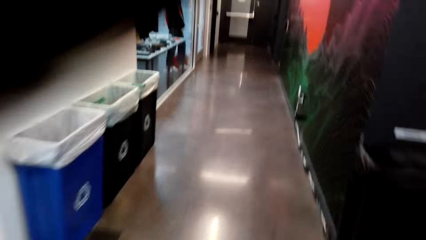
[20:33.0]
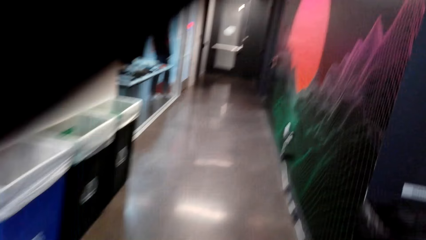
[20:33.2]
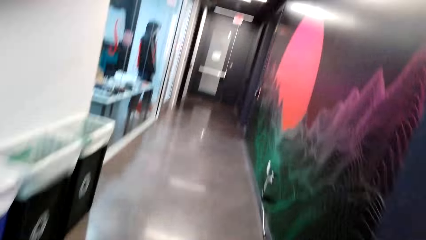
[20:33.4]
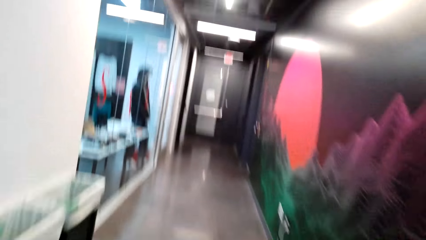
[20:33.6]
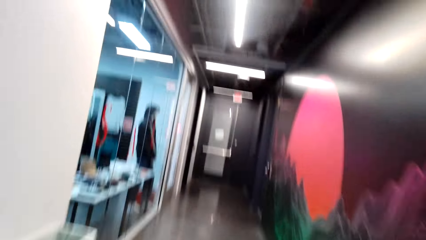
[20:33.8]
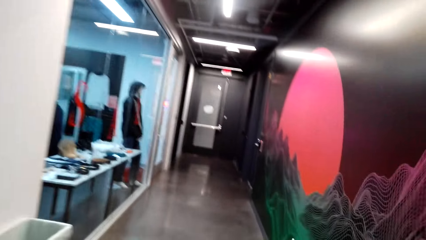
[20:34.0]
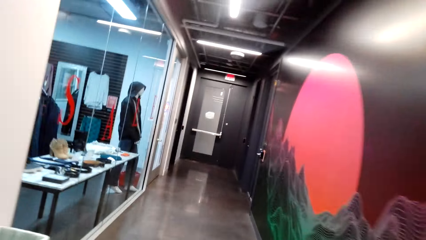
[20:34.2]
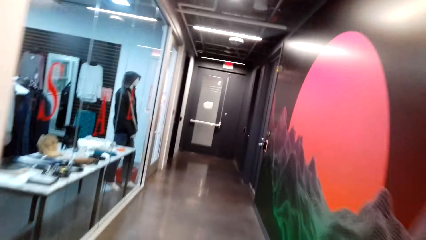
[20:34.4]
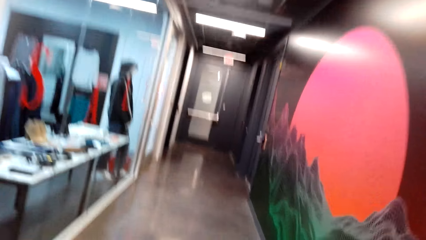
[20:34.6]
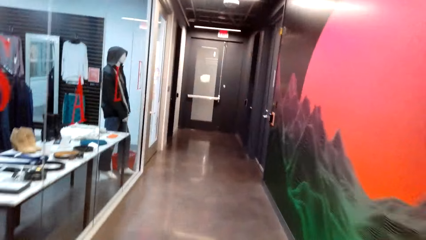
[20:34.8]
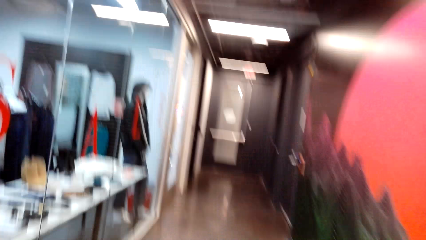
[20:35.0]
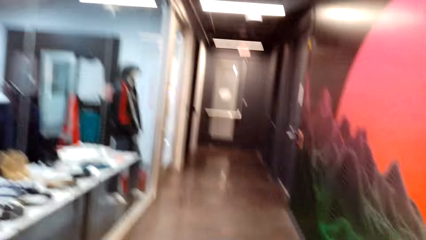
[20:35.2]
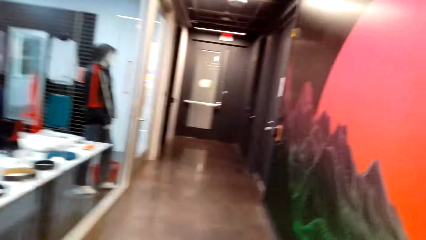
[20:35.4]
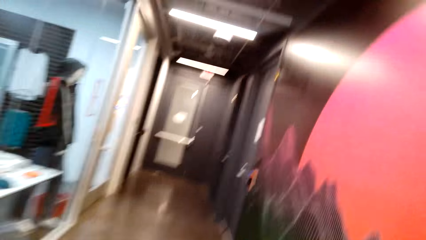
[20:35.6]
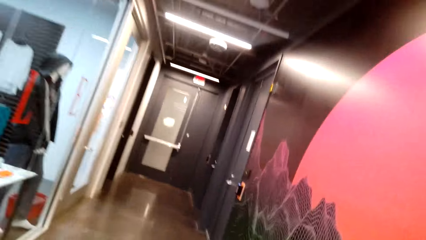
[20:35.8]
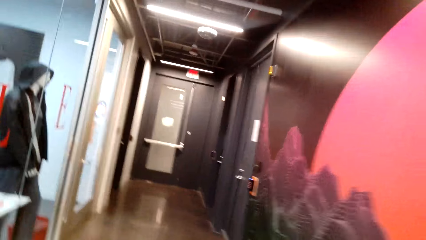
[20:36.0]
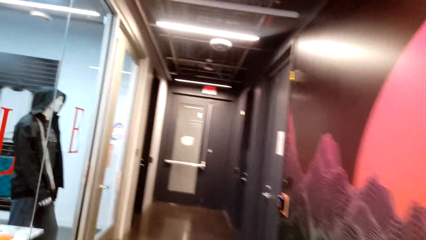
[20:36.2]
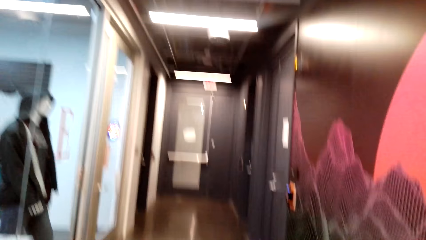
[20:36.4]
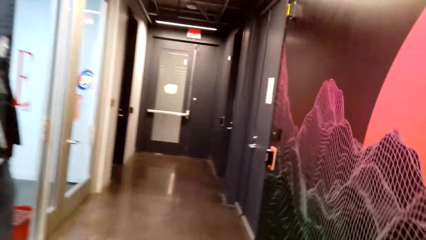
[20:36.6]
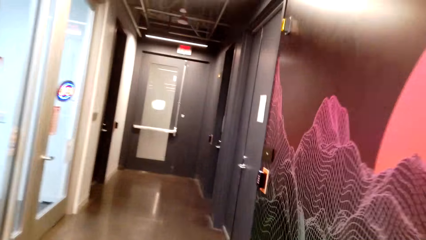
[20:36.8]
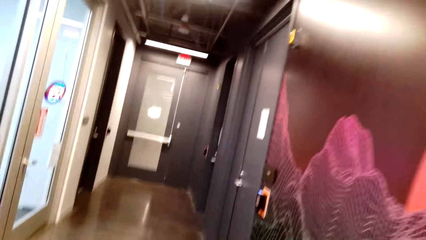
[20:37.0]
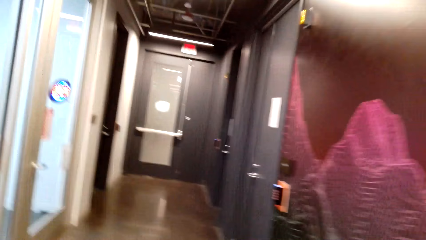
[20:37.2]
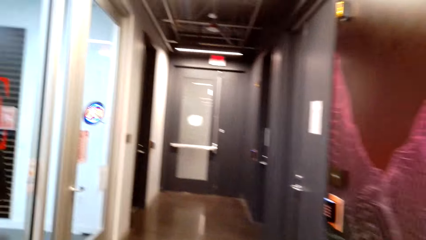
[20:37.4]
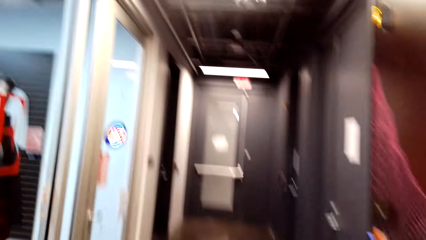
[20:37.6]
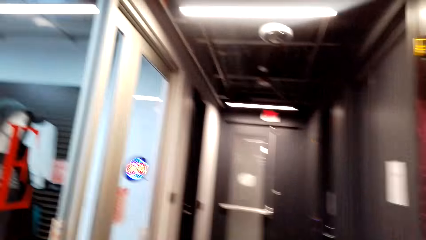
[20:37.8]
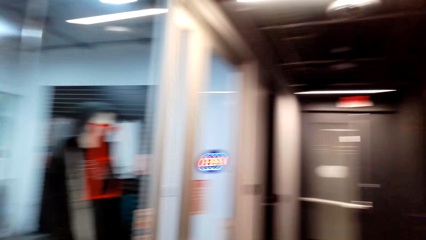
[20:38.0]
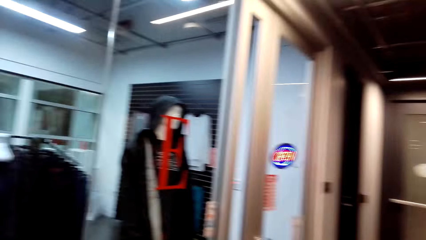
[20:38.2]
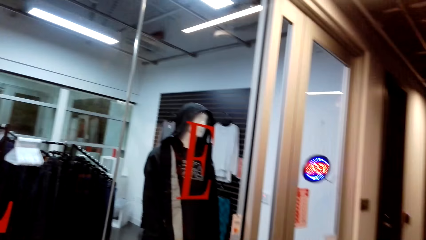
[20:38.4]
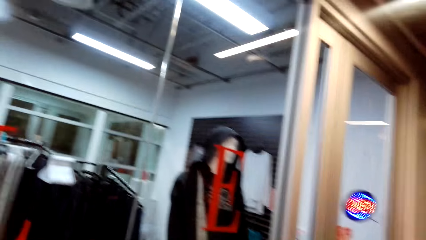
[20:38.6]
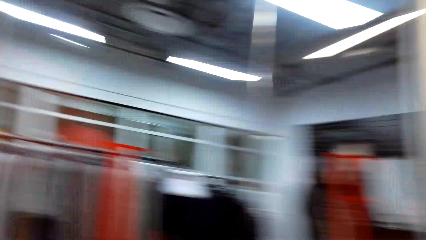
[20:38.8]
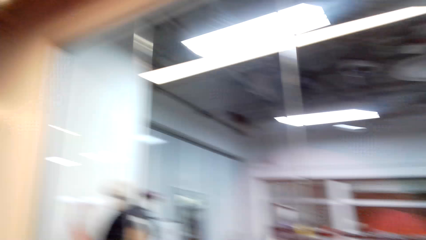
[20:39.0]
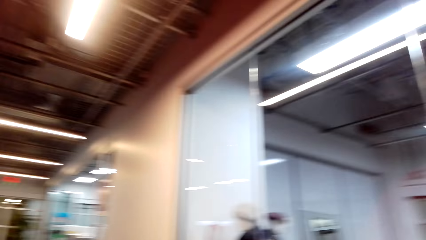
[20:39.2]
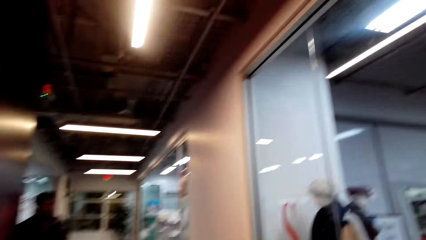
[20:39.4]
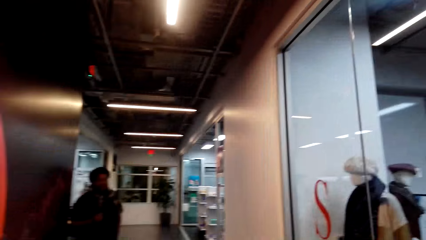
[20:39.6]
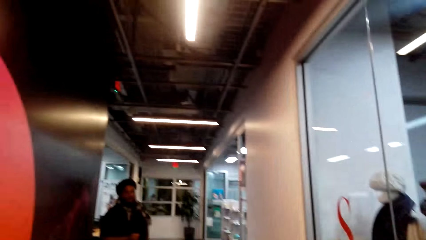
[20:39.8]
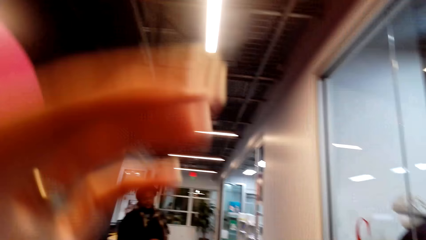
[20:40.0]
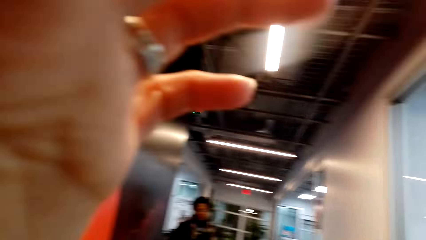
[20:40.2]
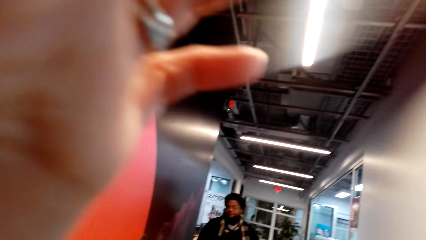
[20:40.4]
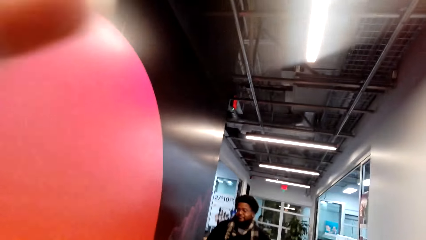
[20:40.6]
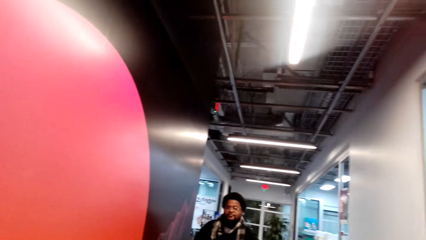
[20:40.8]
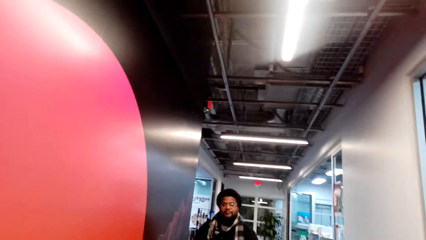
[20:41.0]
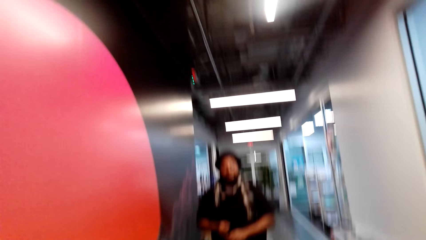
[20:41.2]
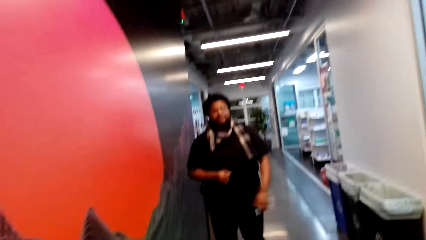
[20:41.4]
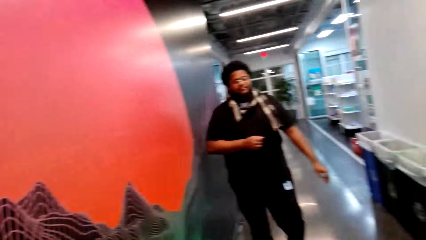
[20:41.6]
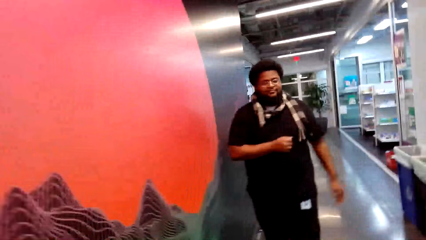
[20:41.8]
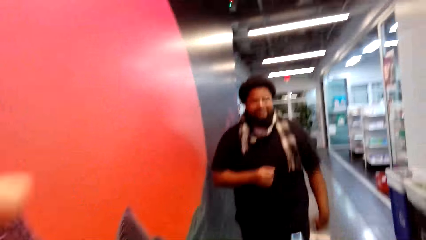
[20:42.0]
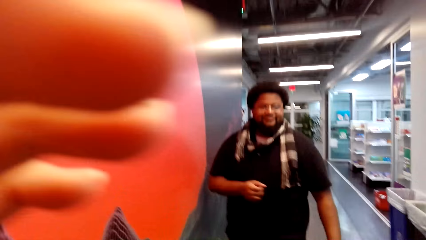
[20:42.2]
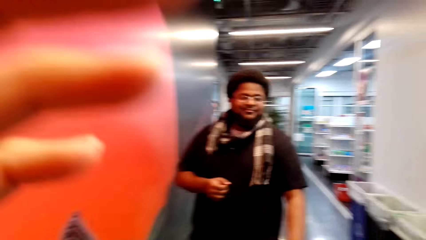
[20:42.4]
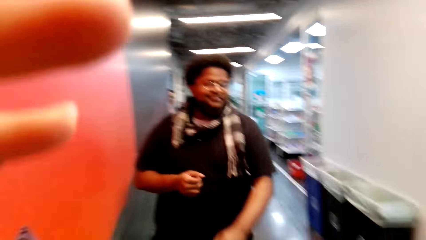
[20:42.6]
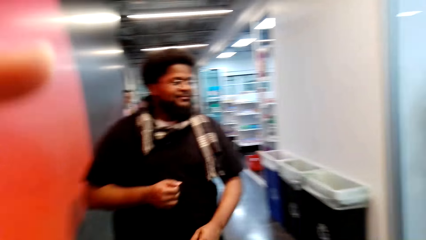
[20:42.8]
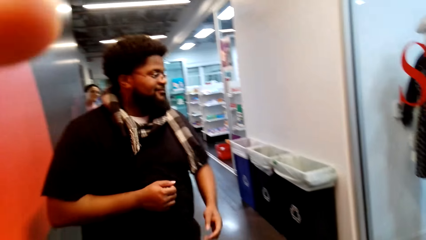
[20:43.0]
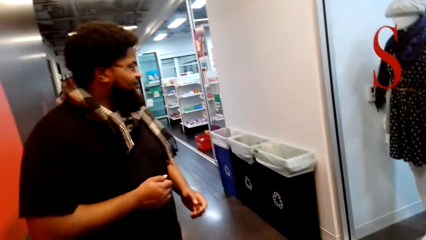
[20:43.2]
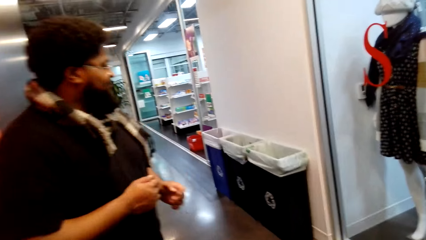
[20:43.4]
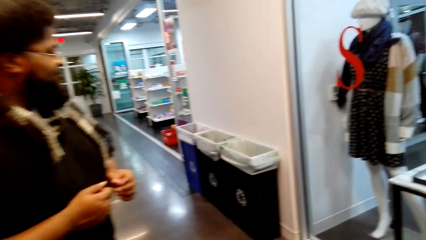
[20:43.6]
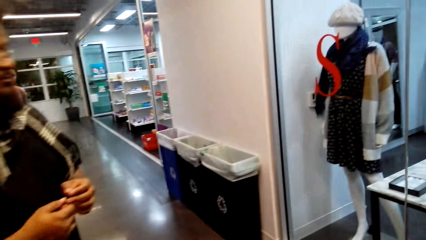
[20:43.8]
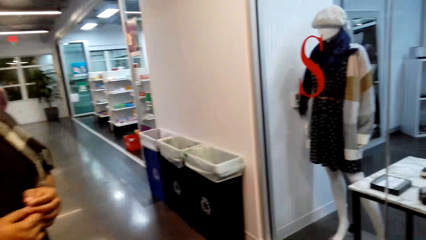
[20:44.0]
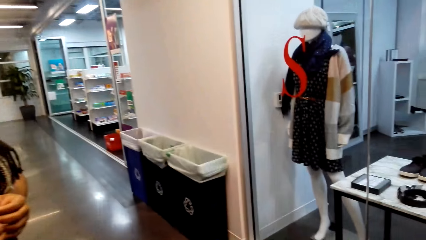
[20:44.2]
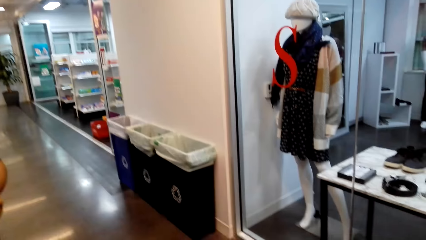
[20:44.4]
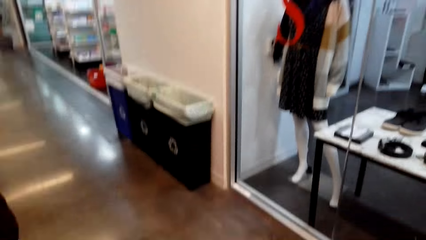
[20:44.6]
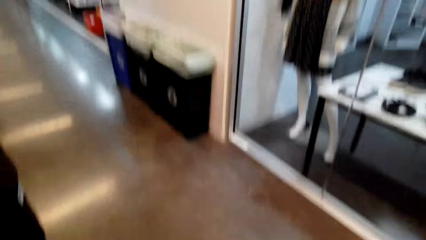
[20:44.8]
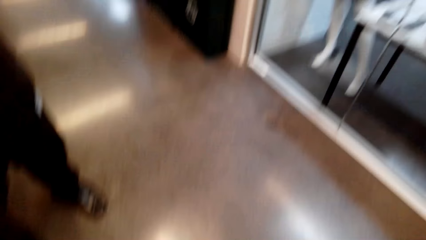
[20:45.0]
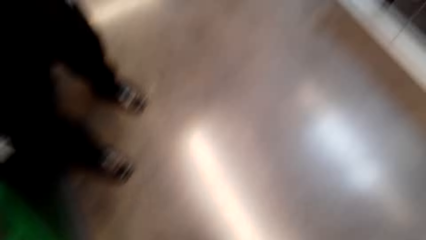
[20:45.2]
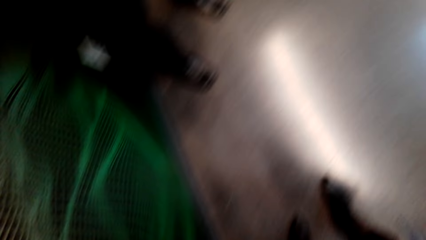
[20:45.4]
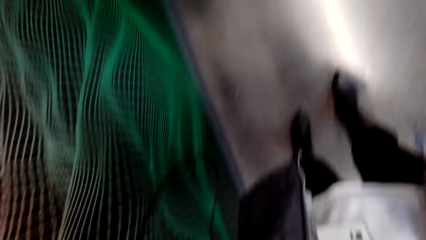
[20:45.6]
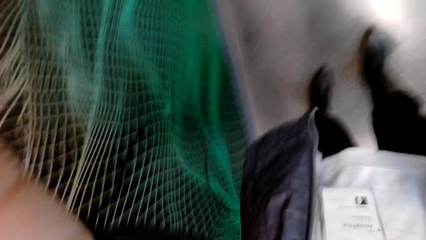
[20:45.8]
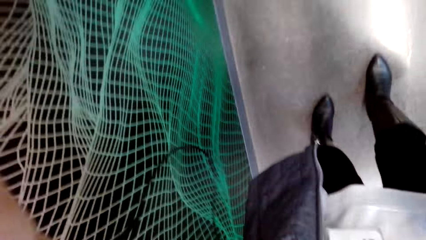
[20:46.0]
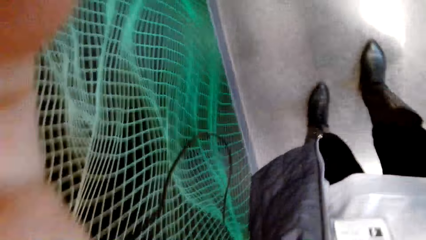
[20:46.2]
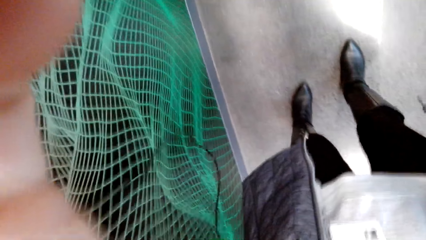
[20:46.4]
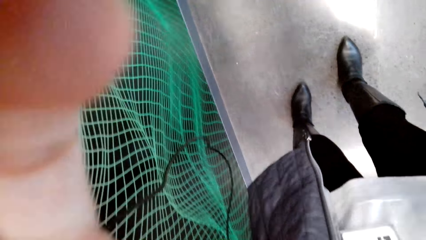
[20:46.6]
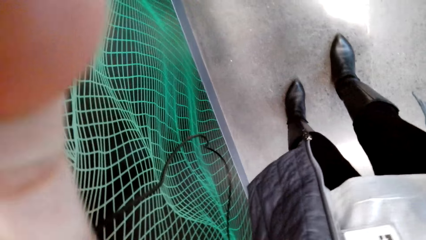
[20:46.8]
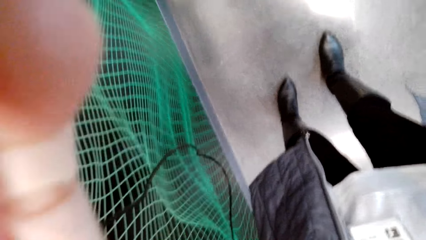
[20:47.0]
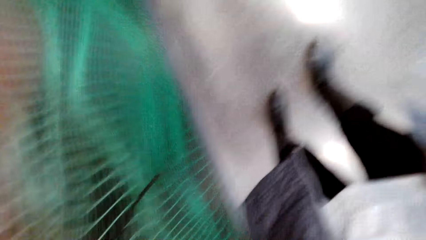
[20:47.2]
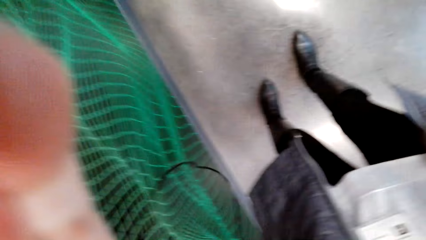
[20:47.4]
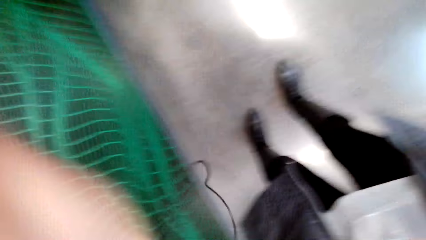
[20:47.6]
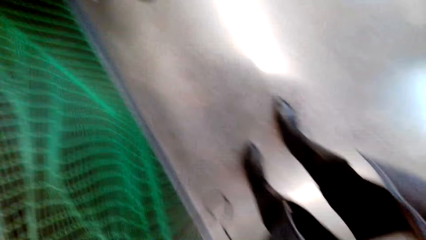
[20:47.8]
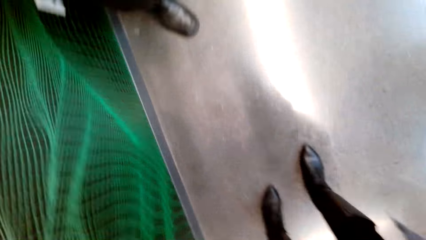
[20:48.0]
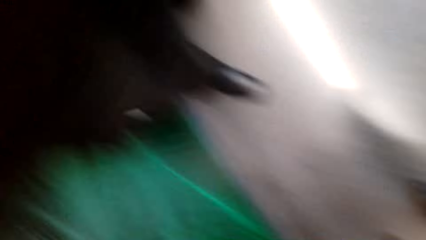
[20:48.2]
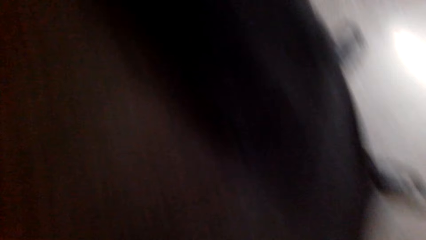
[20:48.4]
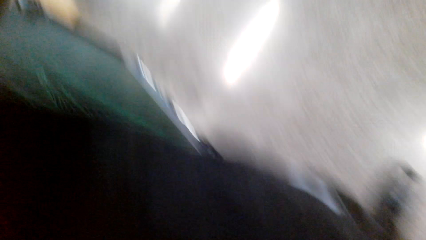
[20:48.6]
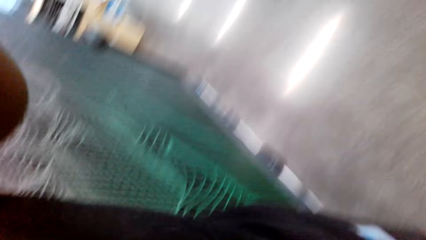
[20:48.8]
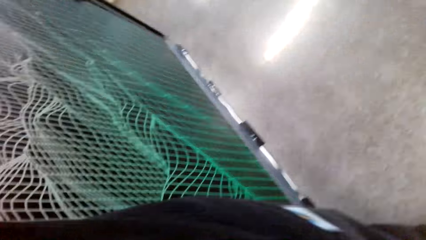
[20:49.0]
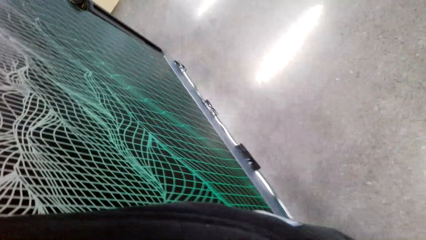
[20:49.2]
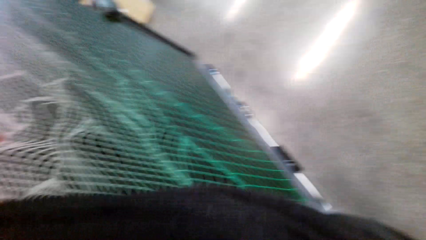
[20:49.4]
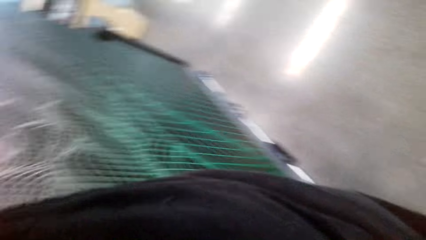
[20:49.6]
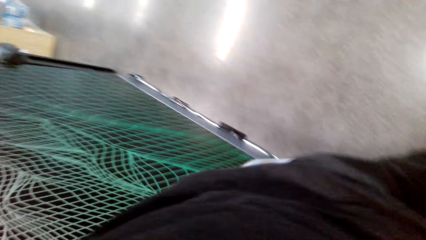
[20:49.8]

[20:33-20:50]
The camera wearer walks out of the supermarket.
